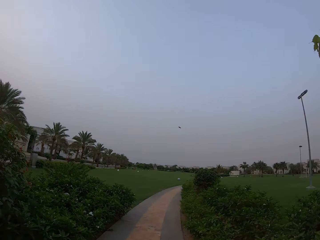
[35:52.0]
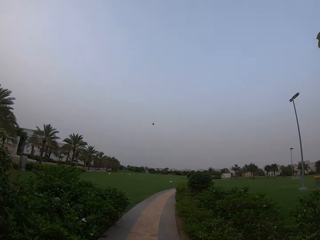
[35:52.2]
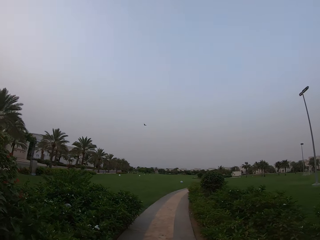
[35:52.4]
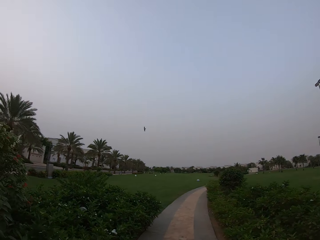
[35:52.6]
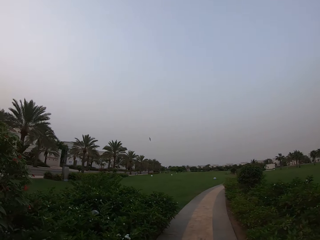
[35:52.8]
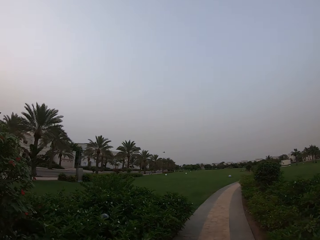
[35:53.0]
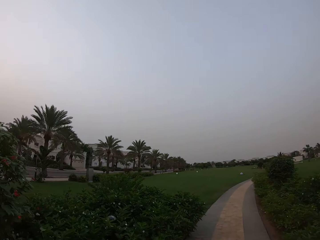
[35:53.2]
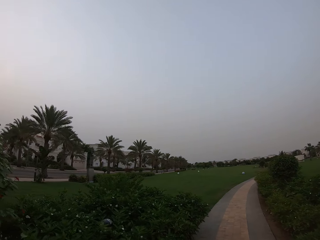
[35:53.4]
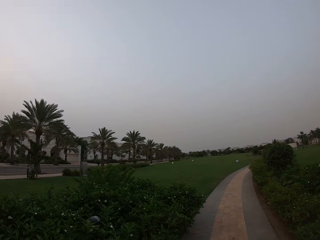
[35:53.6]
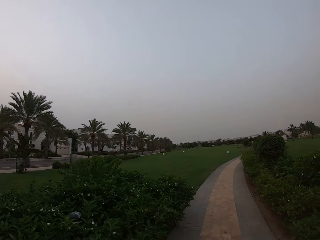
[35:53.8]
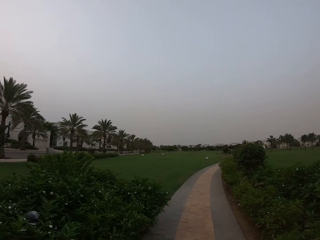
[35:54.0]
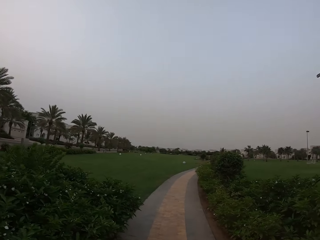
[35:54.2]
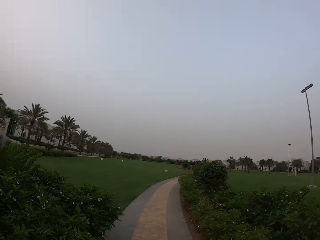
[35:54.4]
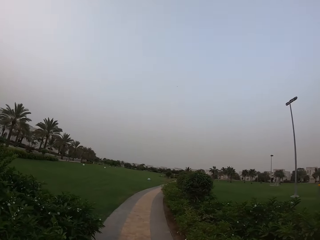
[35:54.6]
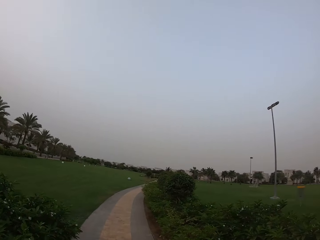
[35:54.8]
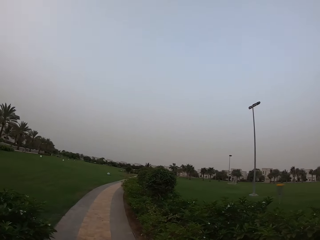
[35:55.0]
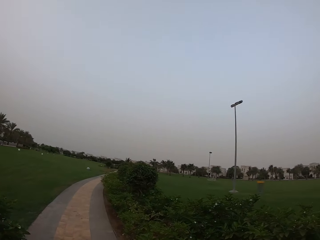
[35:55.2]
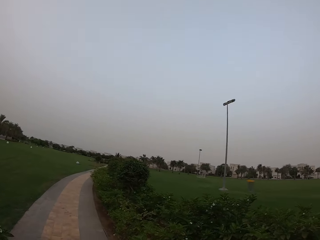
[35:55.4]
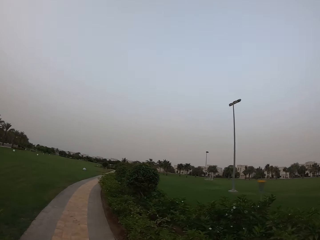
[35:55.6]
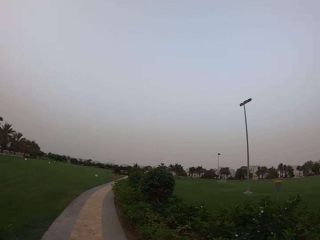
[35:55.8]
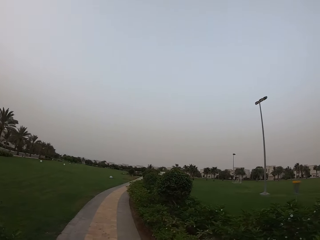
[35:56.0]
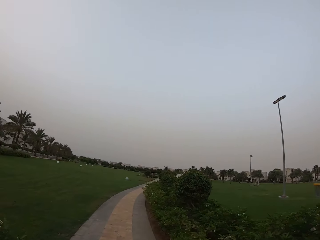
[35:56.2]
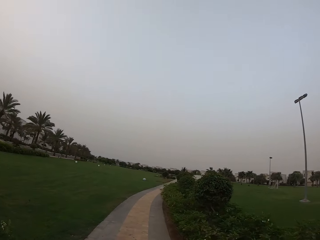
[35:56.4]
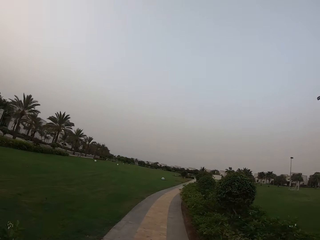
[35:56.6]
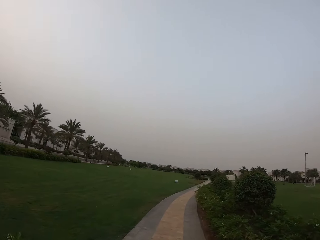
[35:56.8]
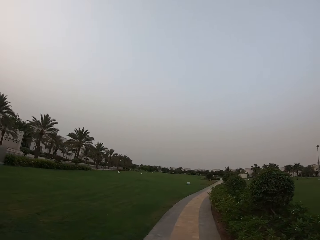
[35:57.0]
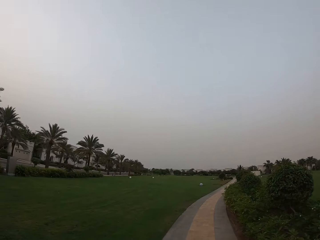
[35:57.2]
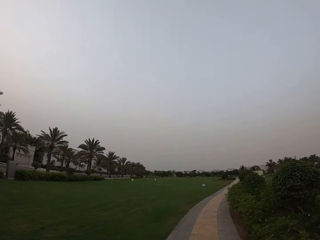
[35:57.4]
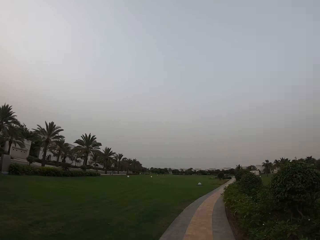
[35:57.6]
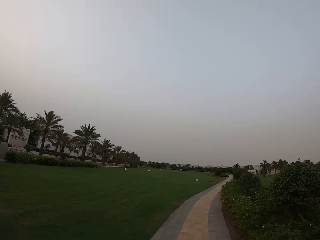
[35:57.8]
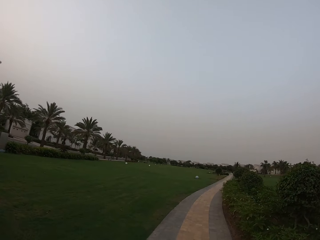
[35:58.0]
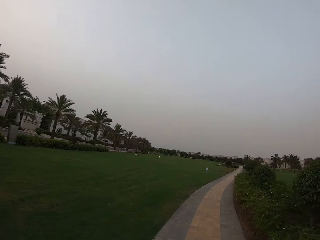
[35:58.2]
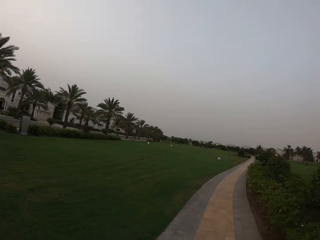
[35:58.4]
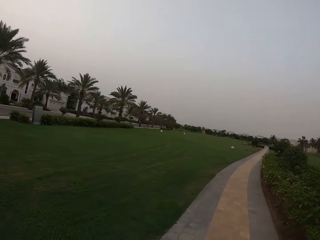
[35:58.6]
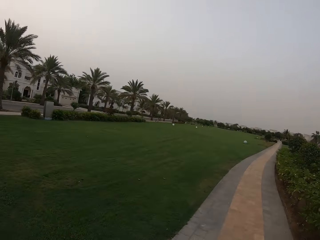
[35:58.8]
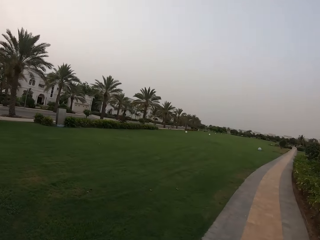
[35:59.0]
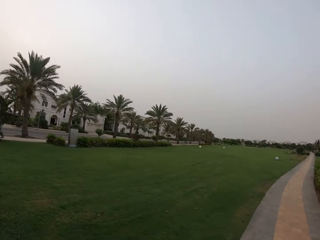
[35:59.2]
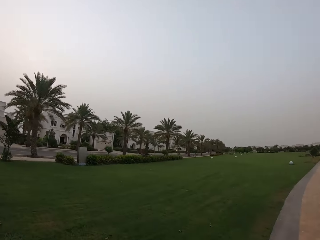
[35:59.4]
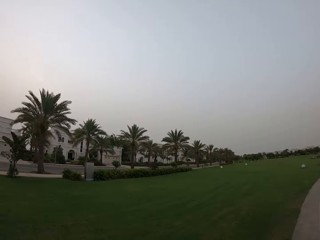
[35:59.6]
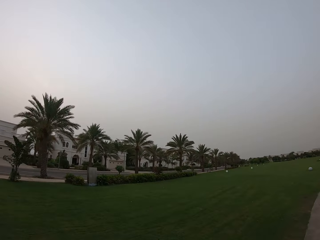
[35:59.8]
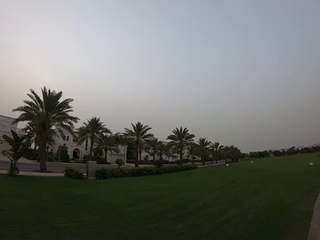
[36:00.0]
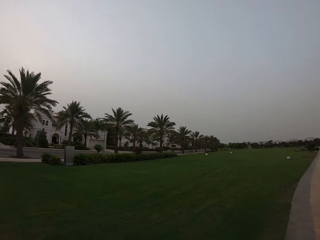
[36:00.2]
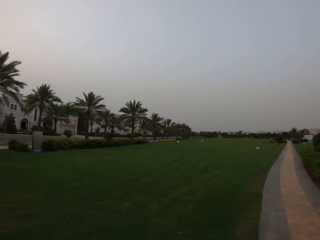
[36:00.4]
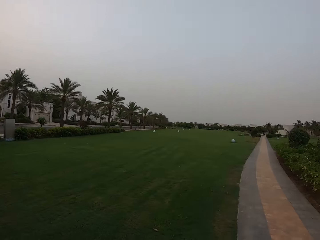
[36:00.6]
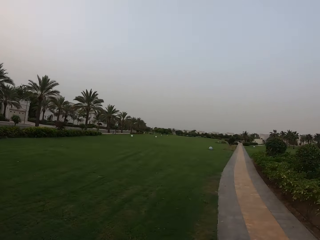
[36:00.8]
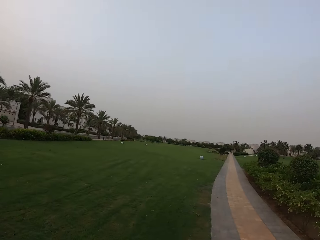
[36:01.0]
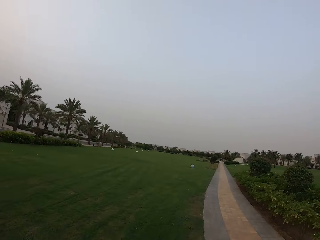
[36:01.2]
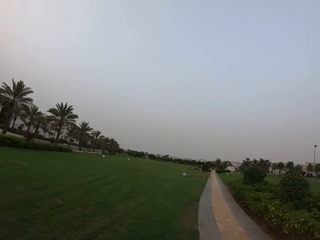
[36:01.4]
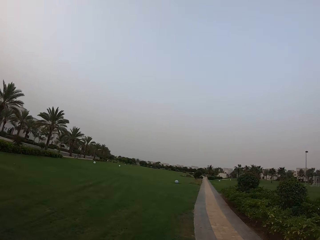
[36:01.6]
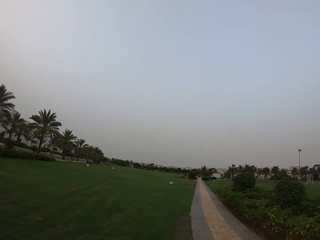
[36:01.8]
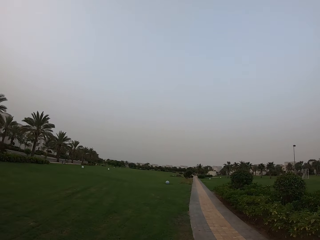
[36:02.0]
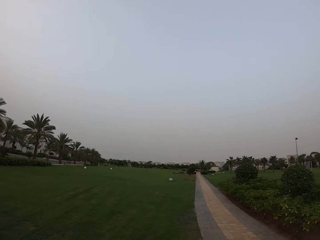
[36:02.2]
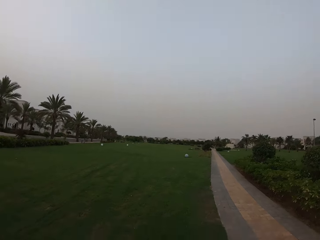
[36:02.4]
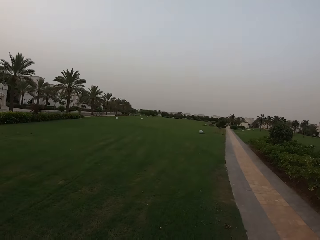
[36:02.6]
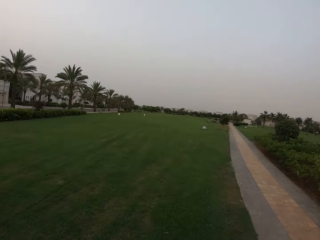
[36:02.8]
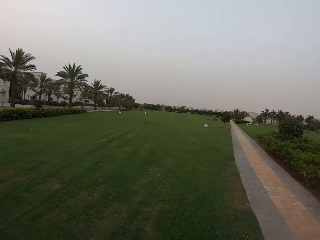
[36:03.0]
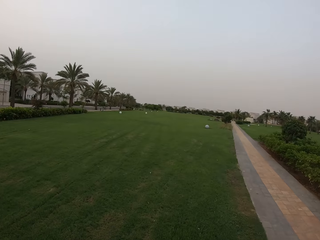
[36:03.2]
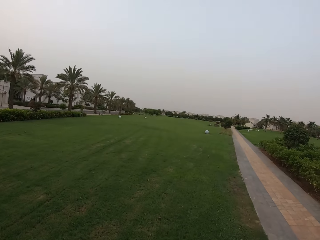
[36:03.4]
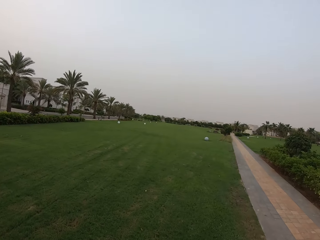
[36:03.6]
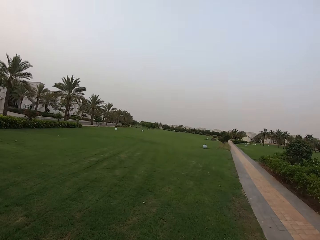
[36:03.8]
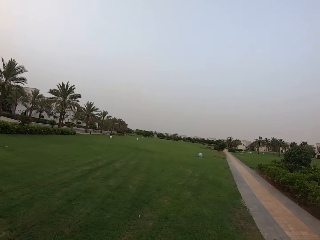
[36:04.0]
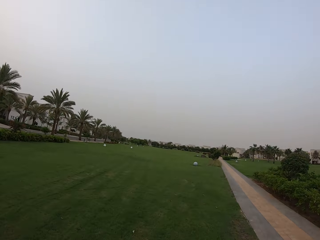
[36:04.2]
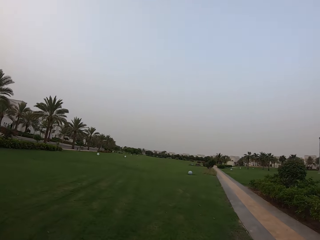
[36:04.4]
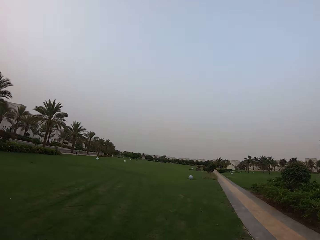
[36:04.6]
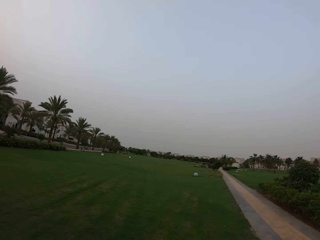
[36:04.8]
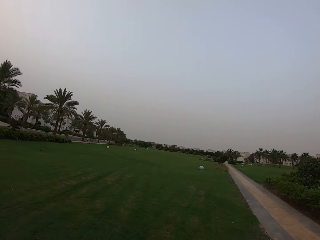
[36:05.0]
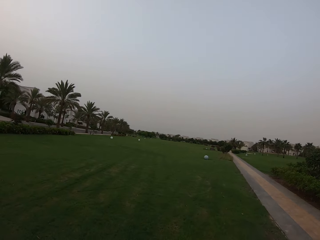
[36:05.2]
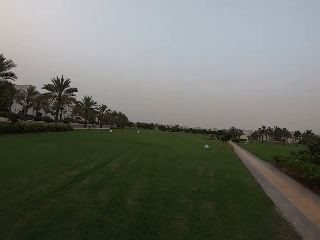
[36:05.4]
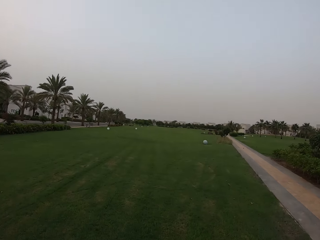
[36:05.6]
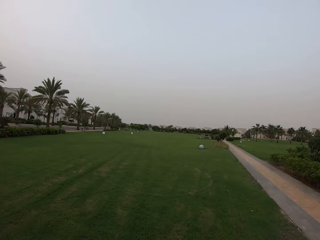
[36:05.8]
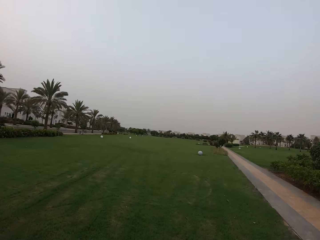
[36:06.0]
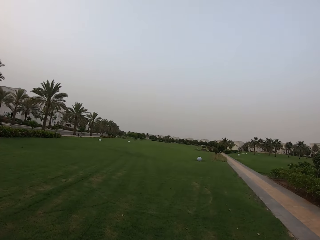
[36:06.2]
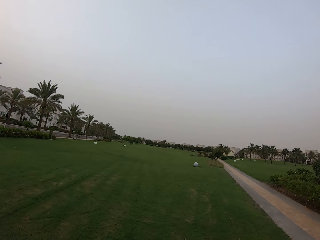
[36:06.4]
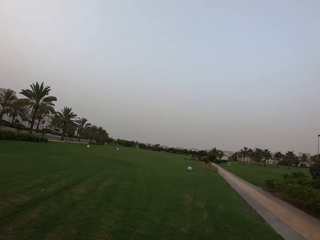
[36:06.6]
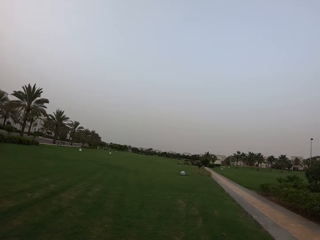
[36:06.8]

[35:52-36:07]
The camera wearer exits from the cave. They walk on the walkway, walk on the grass, and look on the field.

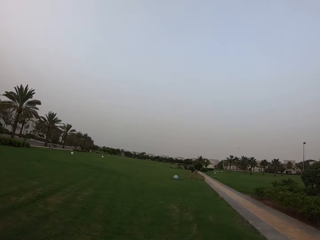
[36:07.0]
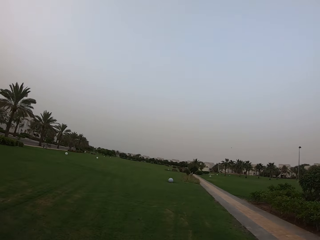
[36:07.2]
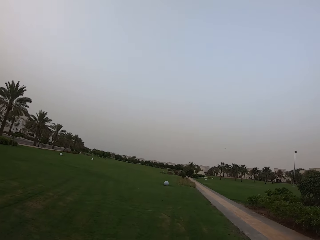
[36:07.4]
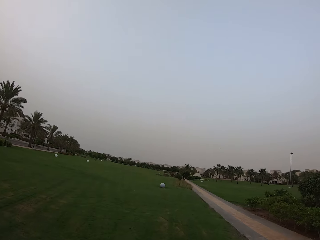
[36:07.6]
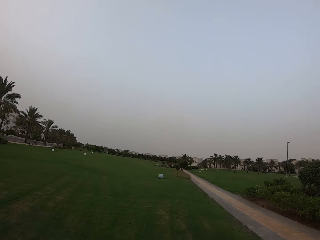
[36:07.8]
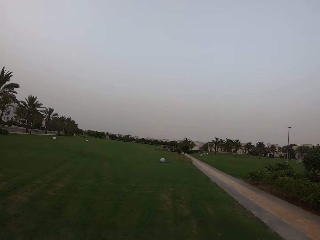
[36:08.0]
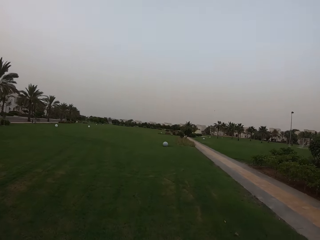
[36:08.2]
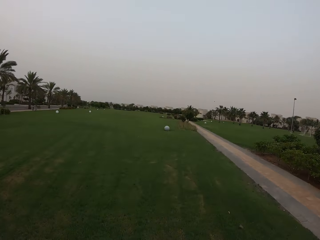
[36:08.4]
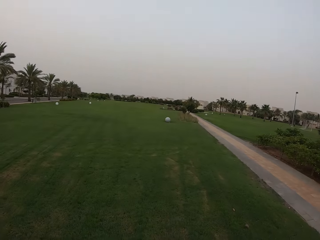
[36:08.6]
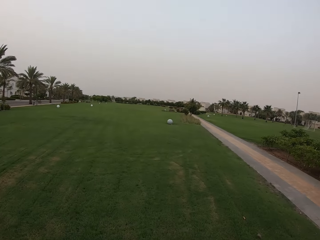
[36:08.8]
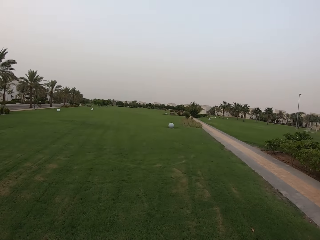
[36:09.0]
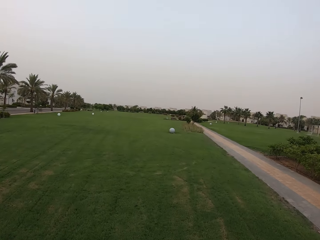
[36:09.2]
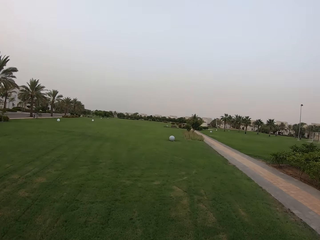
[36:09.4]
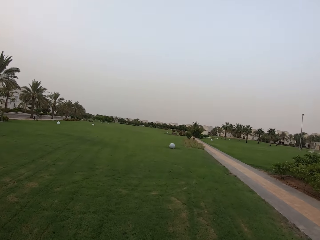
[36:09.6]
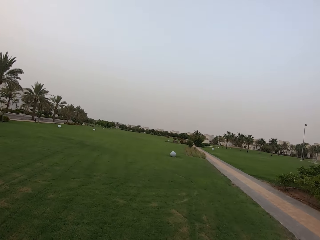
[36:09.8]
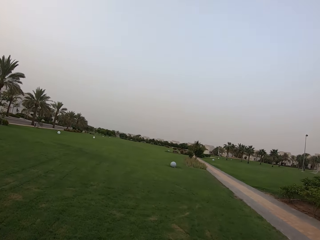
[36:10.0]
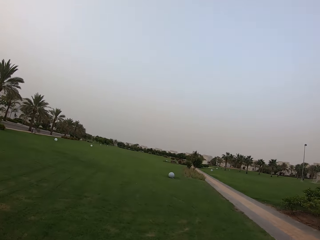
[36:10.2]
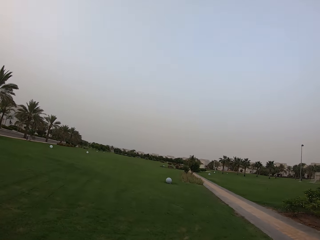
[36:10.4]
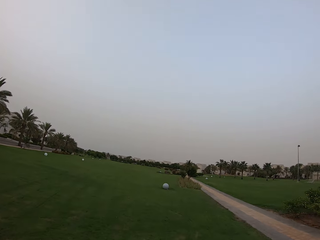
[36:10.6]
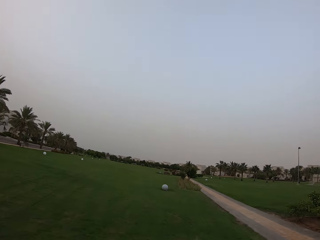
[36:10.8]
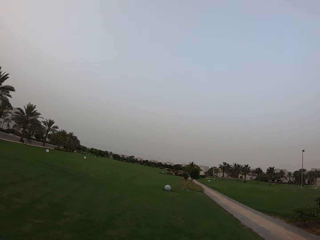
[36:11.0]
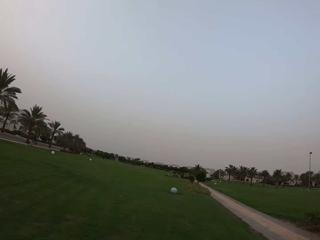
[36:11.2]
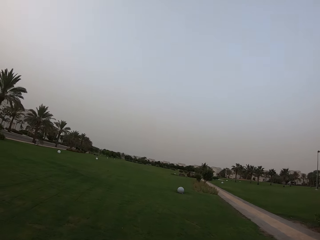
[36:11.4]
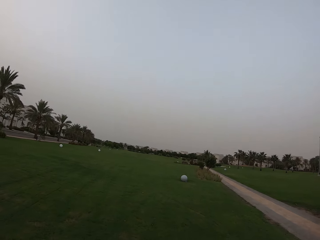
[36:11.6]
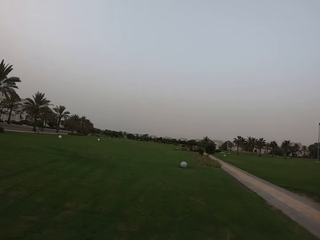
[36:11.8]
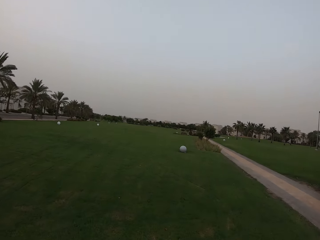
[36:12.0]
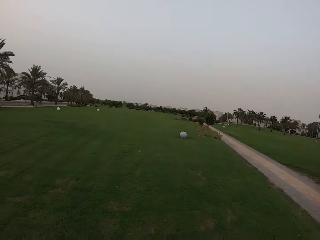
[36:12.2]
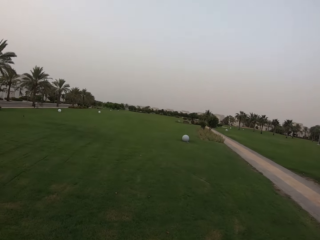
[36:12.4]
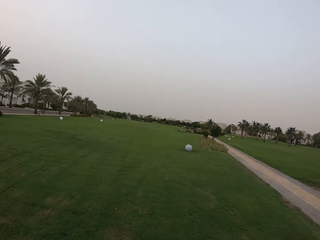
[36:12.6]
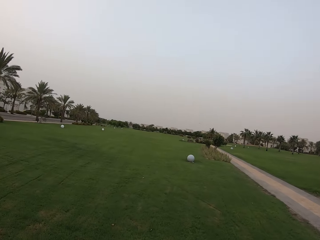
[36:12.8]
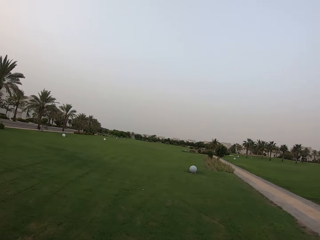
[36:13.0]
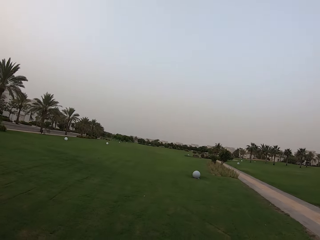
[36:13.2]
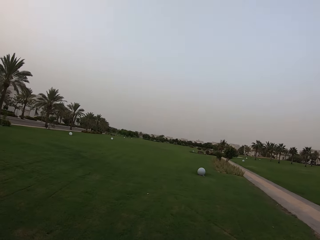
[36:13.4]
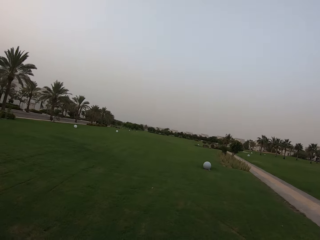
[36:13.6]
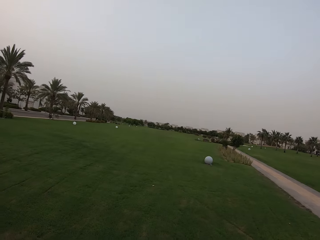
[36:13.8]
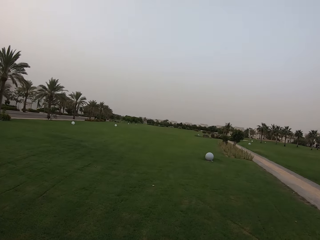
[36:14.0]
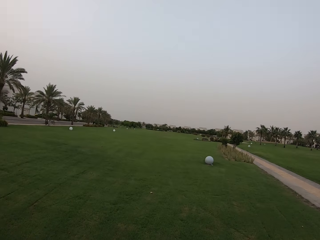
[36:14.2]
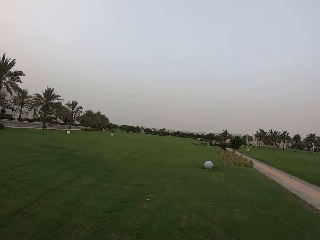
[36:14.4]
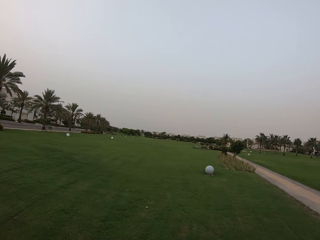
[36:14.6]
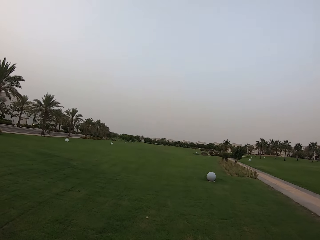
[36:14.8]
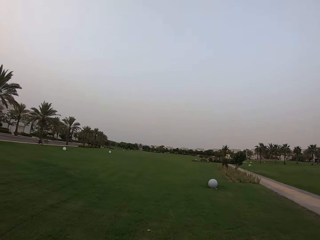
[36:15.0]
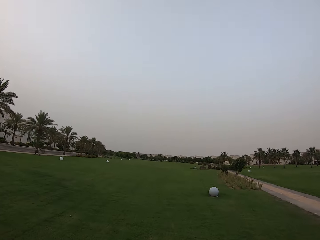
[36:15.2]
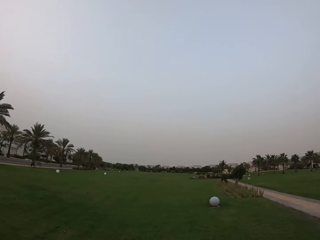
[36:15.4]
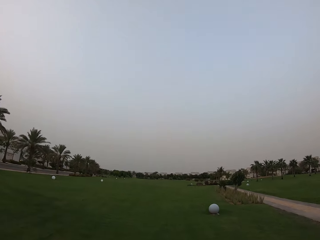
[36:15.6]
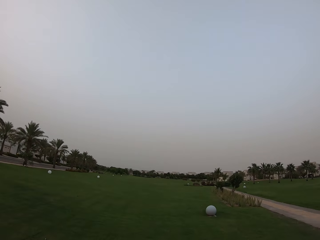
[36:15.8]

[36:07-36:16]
The camera wearer walks on the field.
